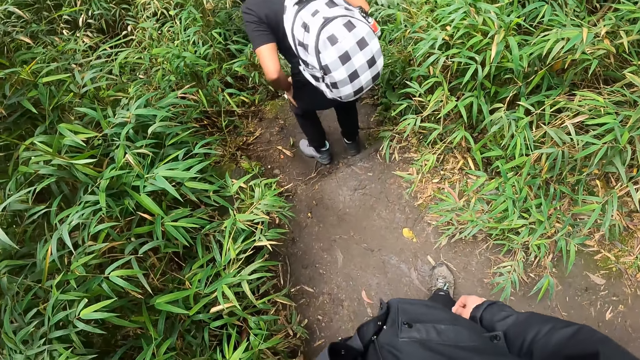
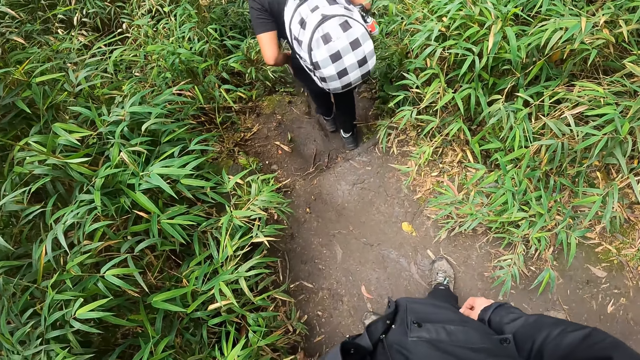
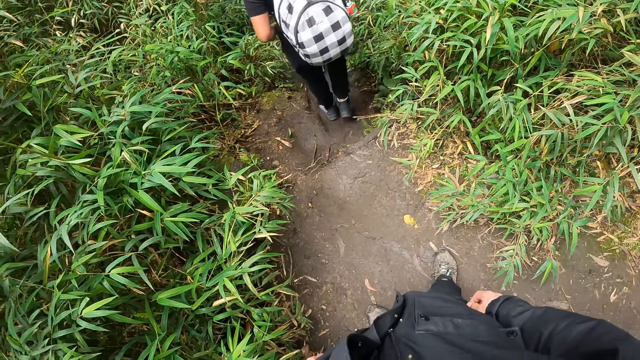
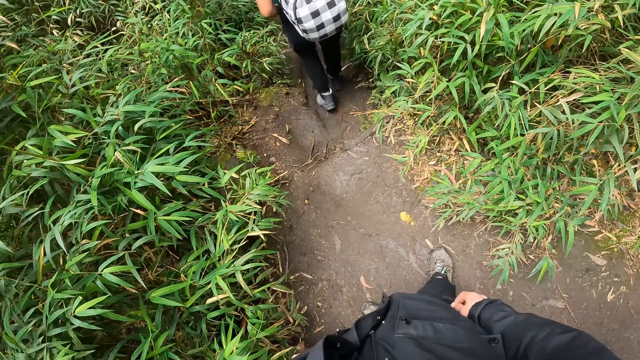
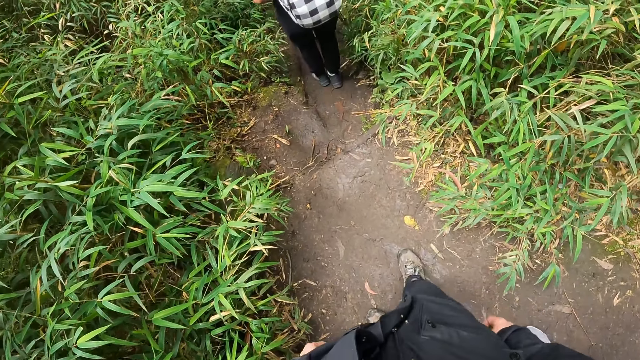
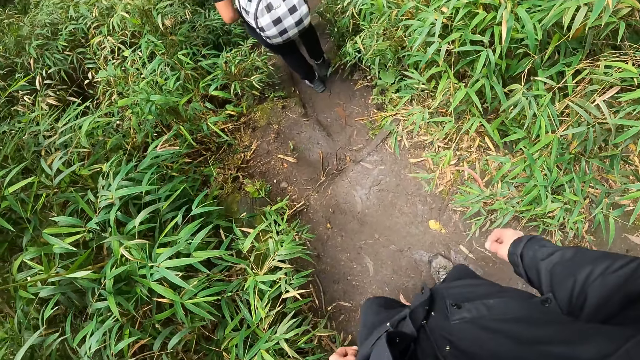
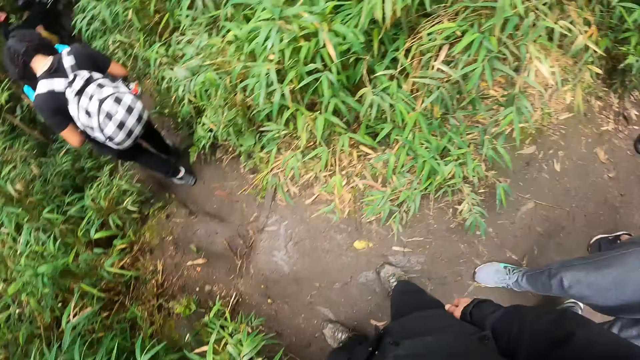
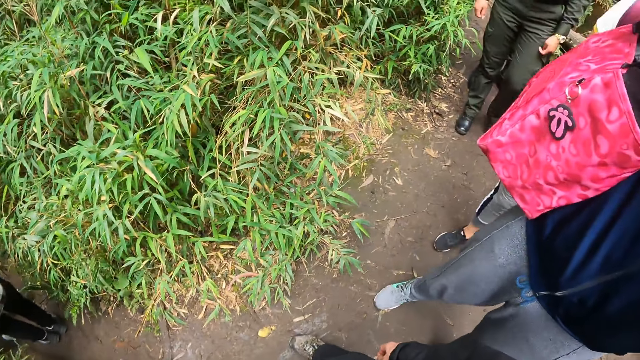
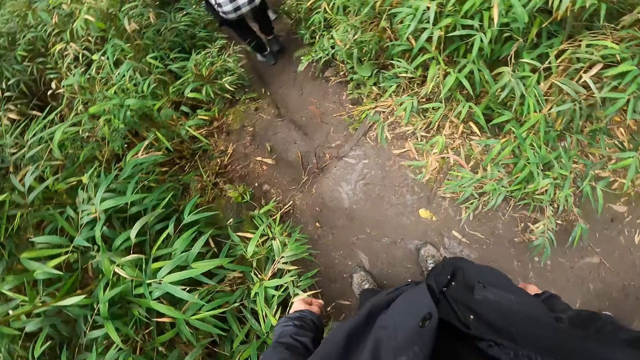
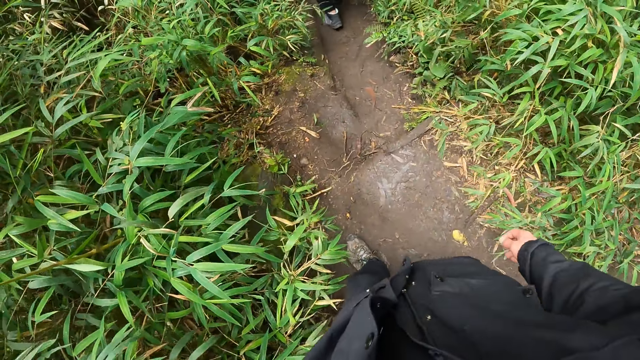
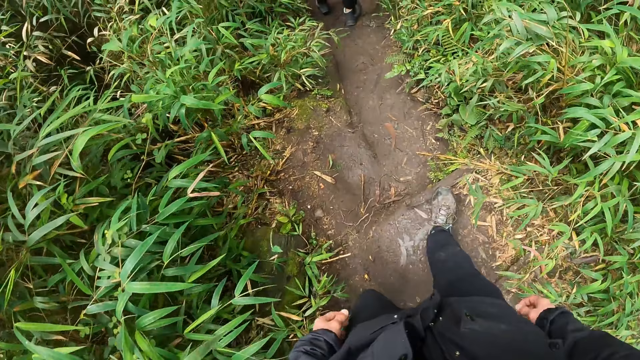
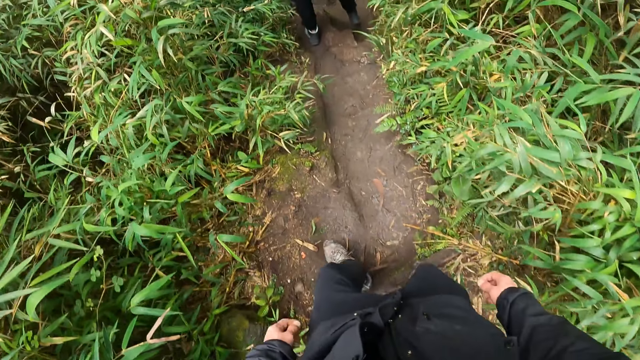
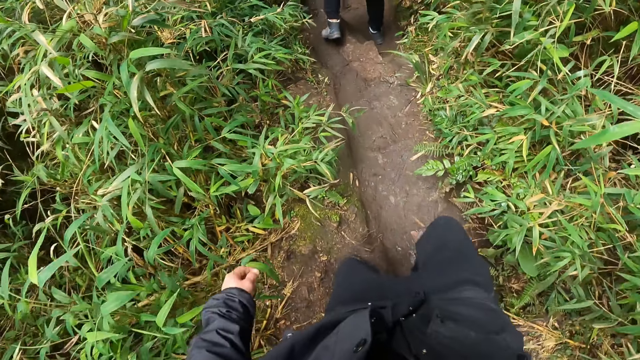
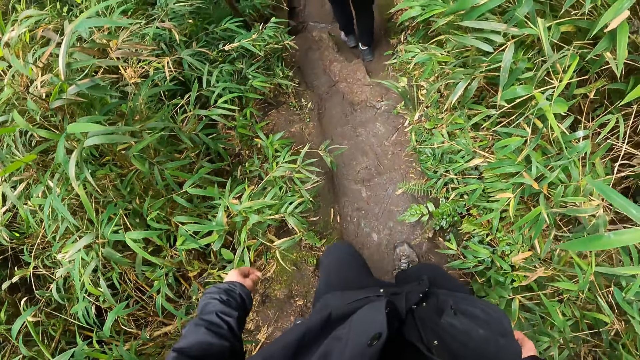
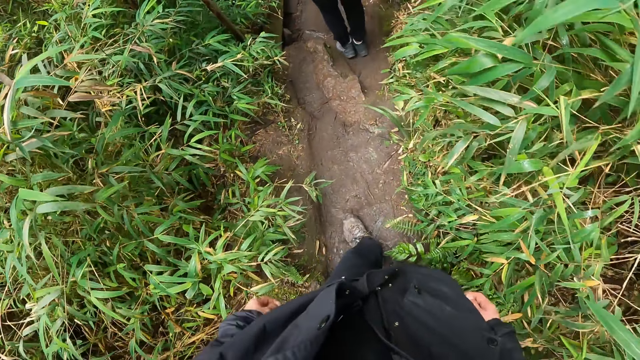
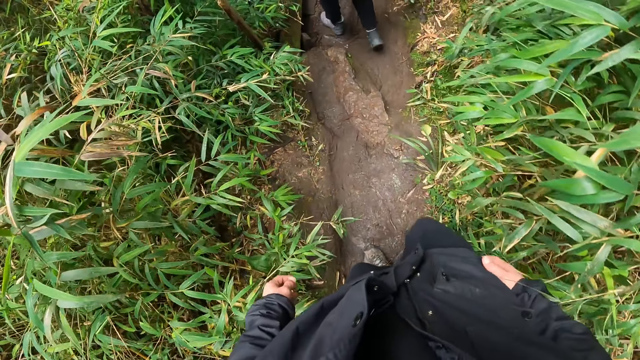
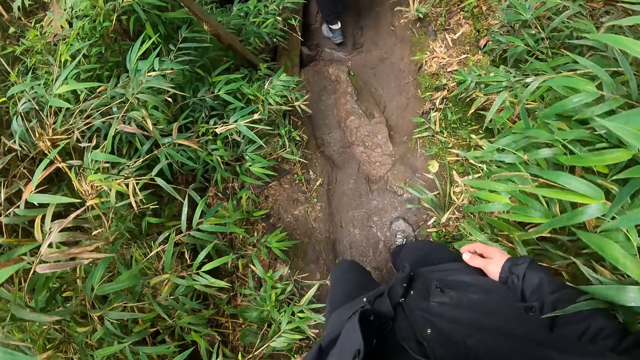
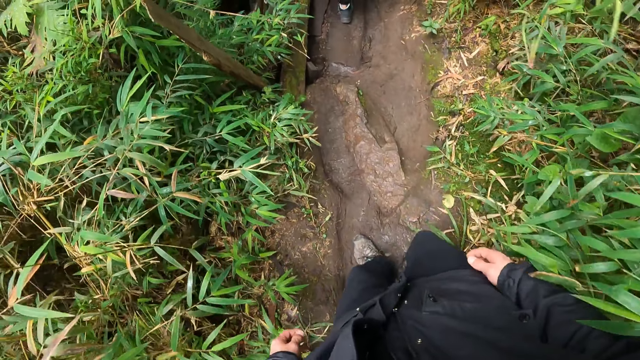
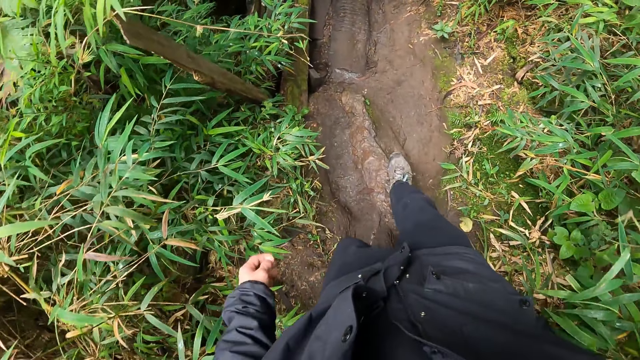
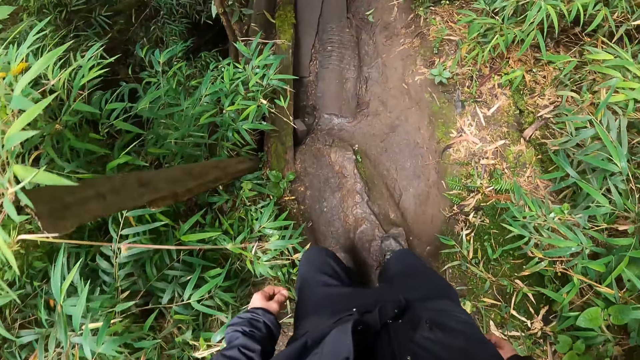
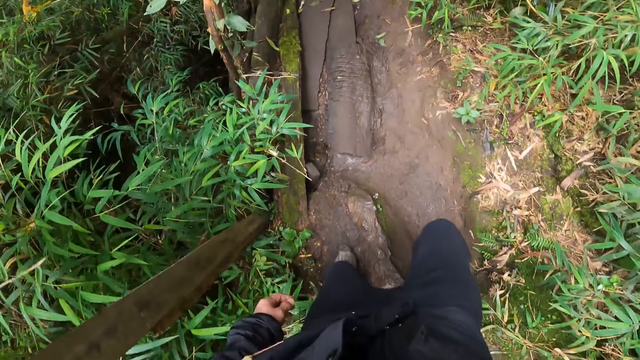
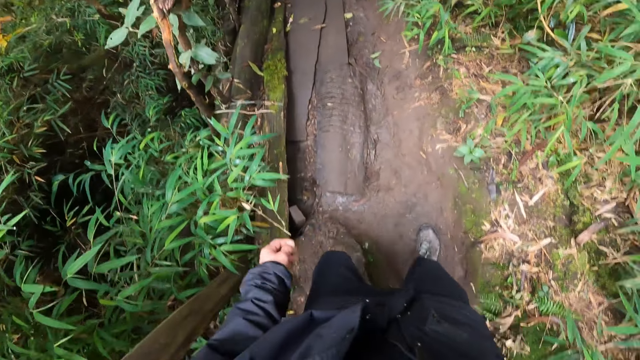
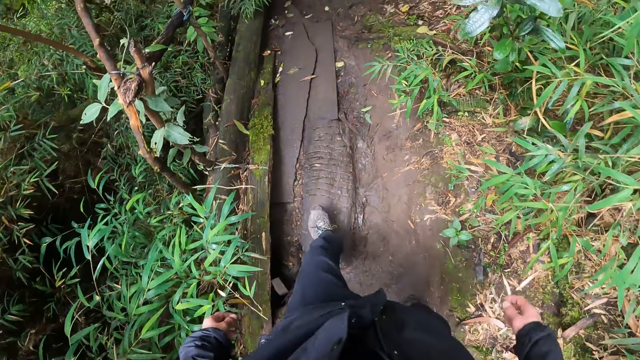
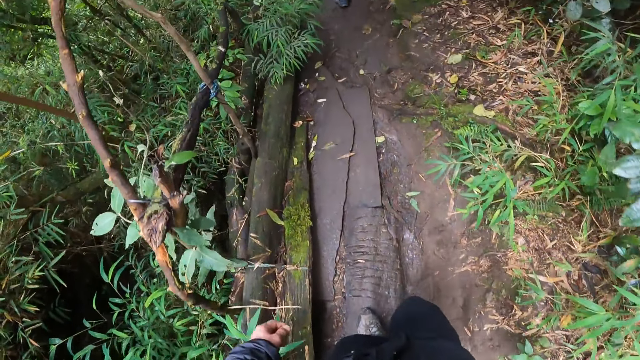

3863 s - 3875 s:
The camera wearer walks across the path in a forest. They turn around. They walk in the forest.

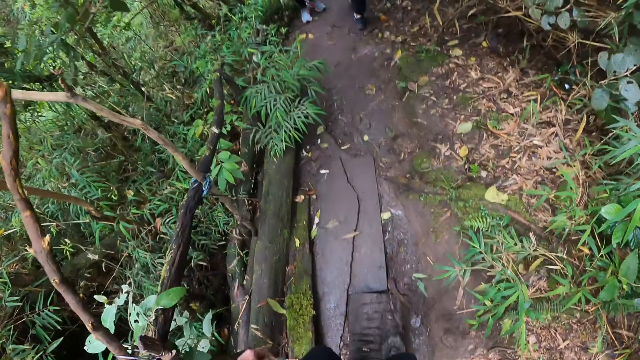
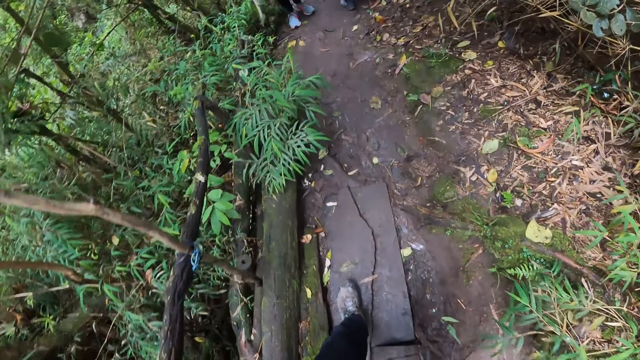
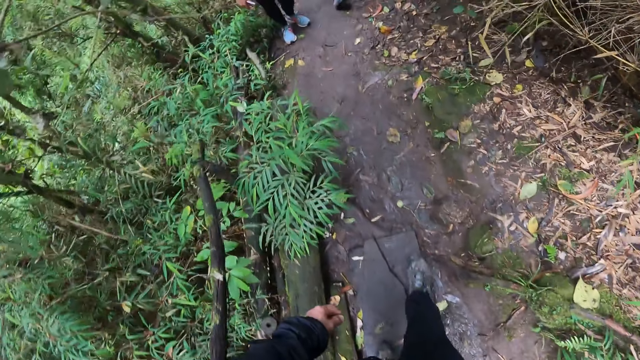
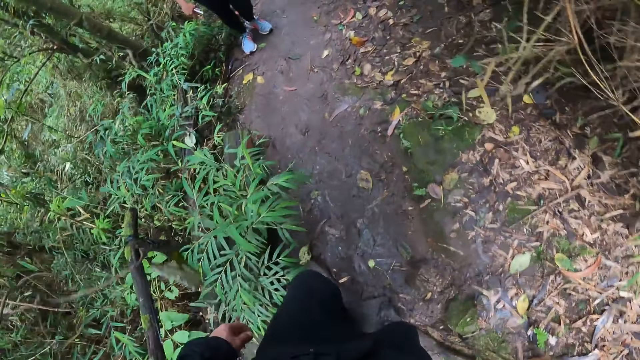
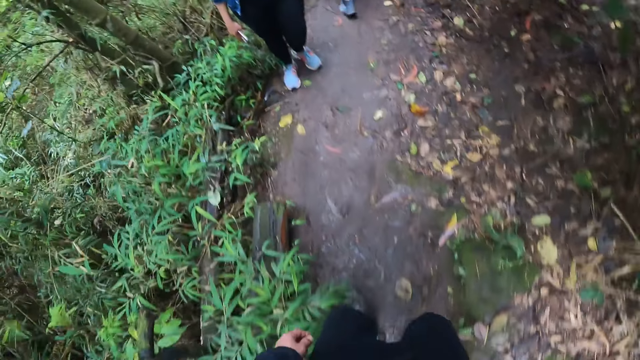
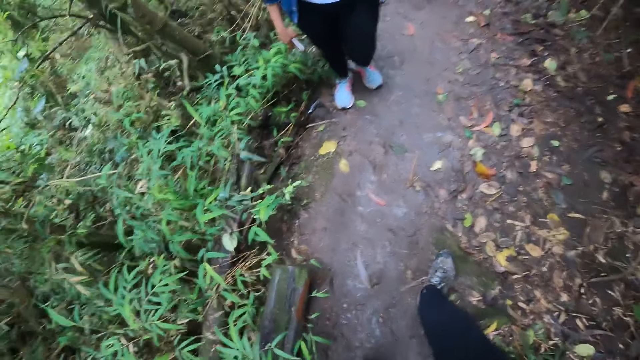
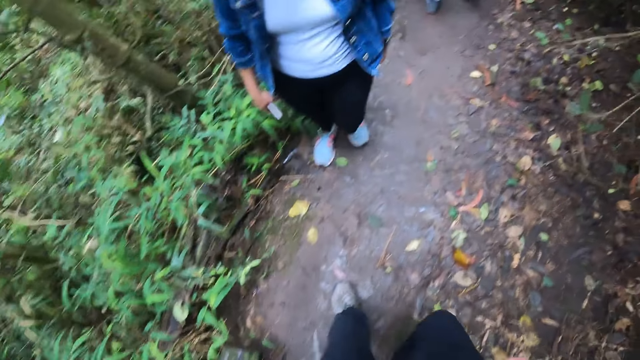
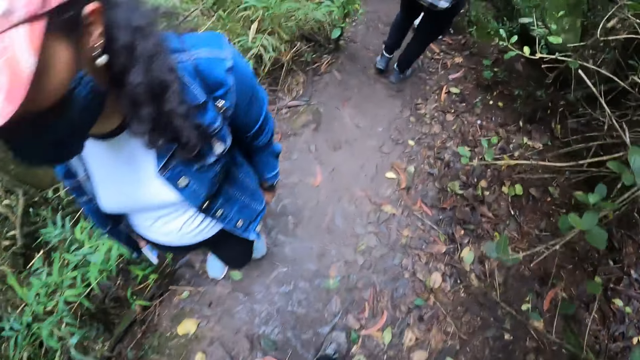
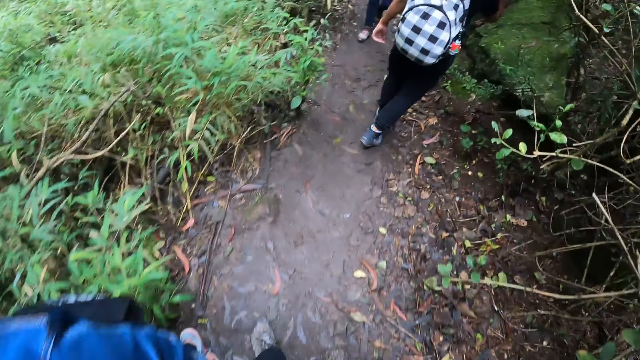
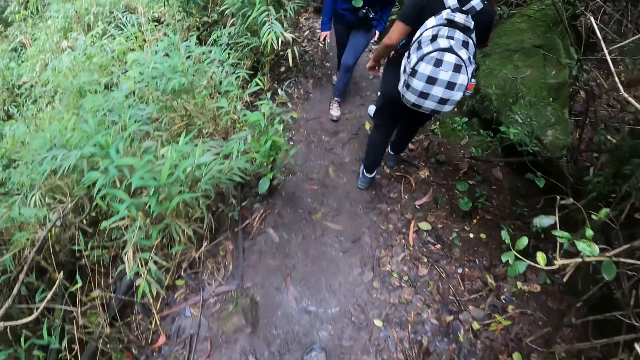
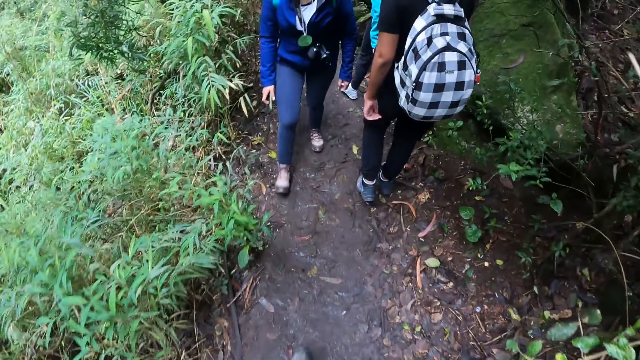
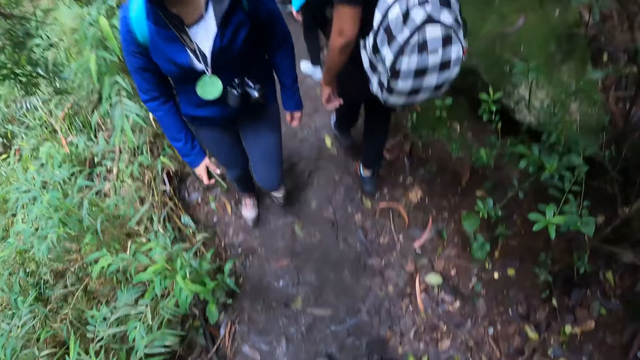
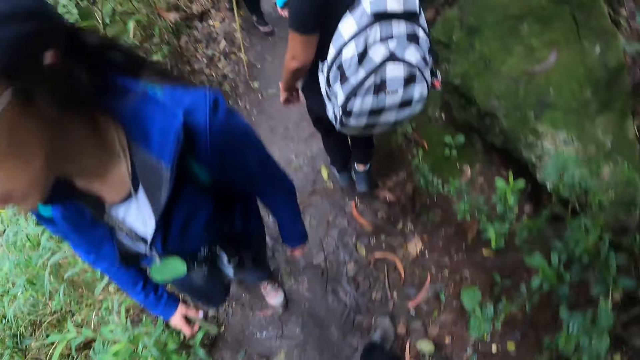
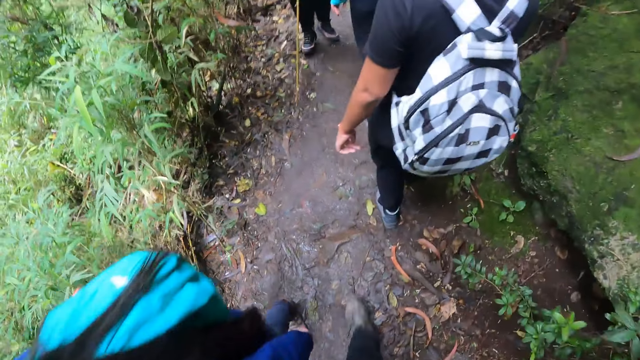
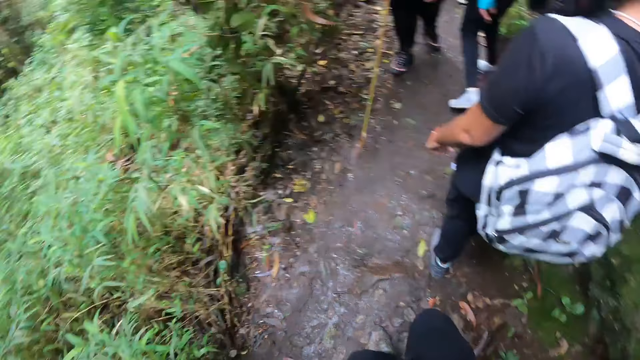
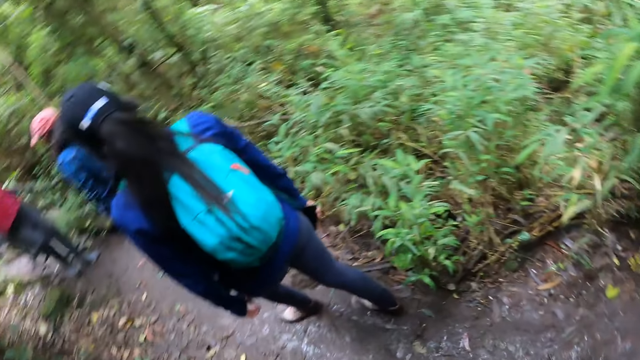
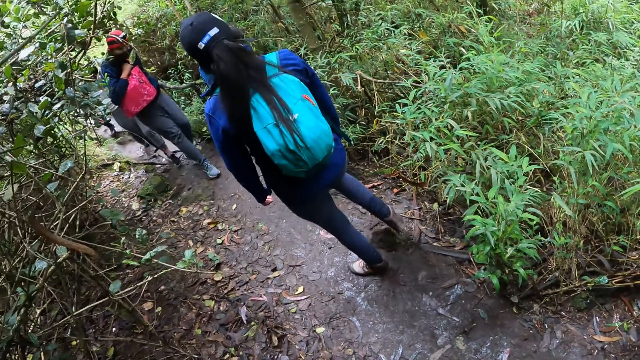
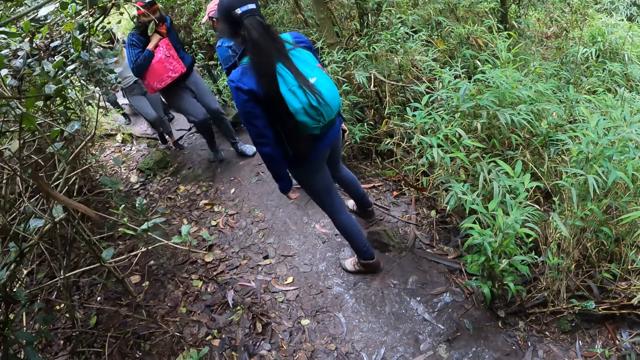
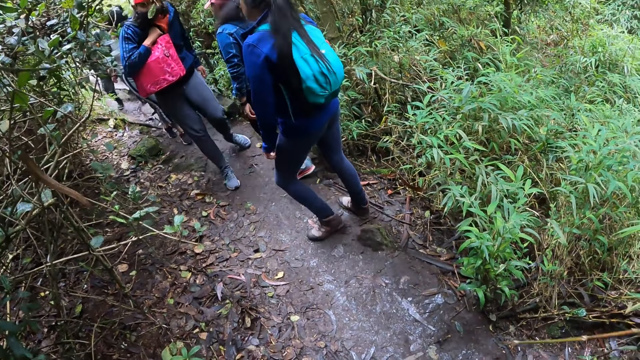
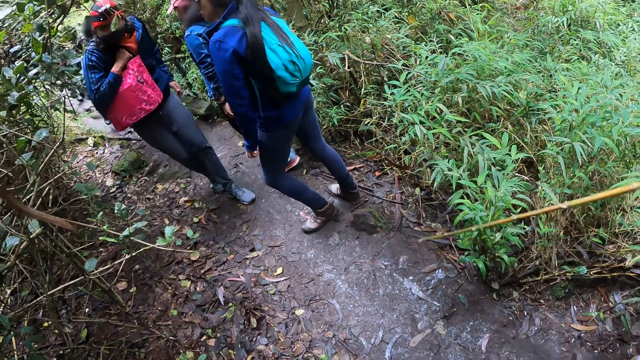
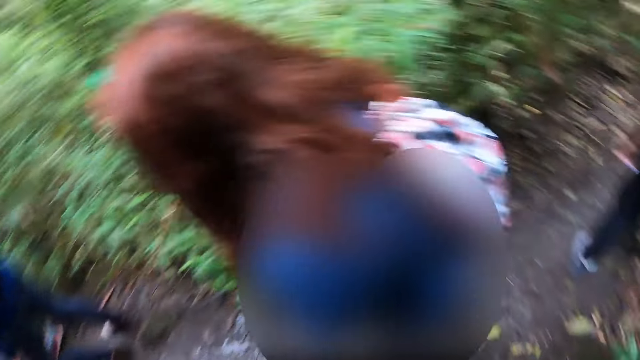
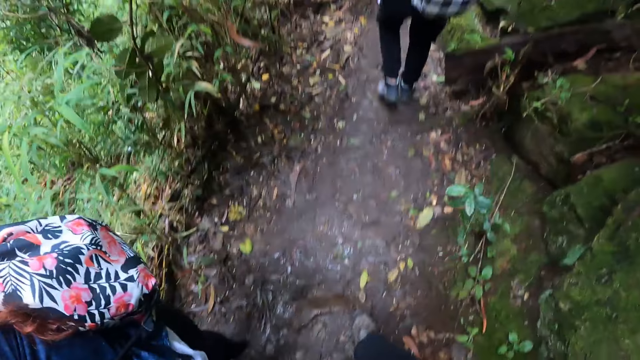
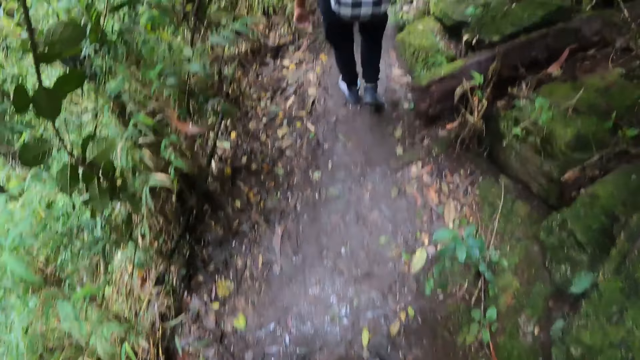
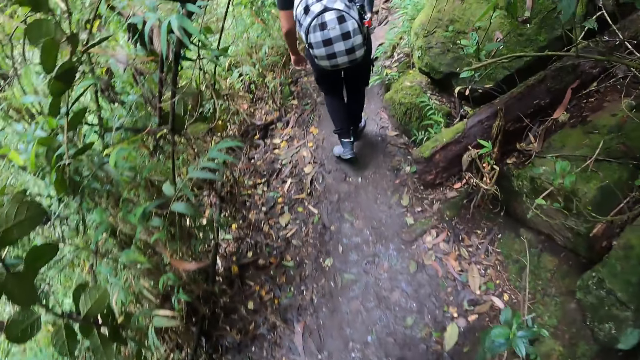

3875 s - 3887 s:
The camera wearer walks past a woman. Another woman walks past the camera wearer. The camera wearer turns around. A man walks across the path. Another woman walks past the camera wearer. The camera wearer walks across the path in a forest.
